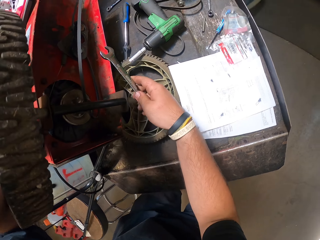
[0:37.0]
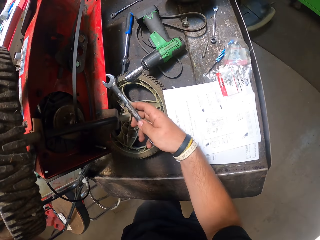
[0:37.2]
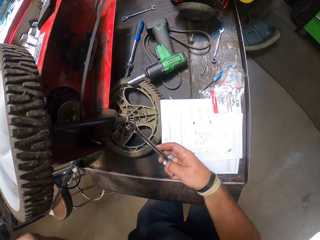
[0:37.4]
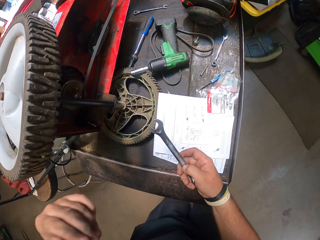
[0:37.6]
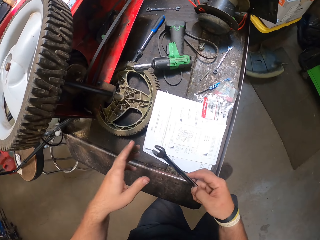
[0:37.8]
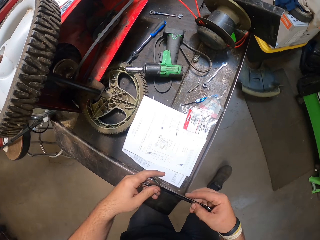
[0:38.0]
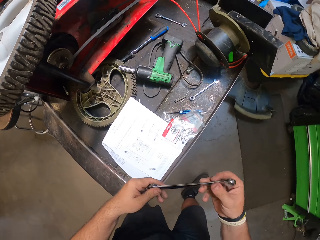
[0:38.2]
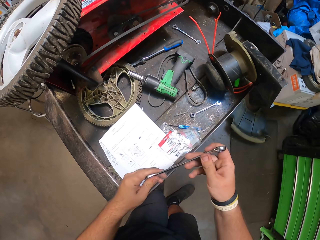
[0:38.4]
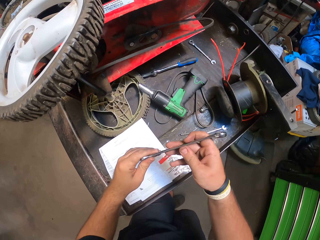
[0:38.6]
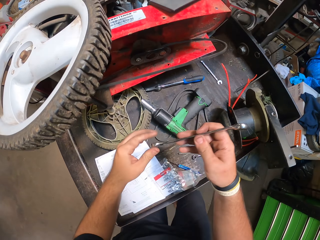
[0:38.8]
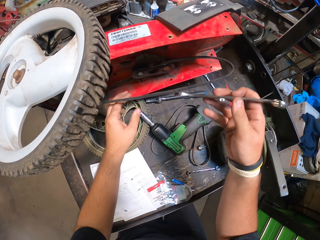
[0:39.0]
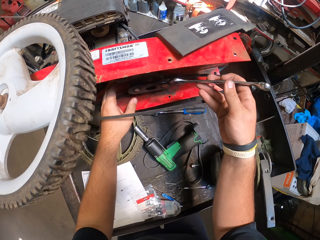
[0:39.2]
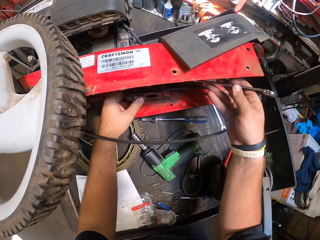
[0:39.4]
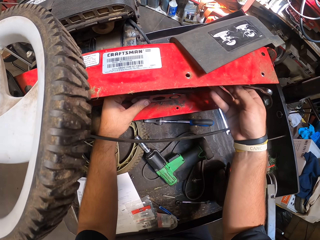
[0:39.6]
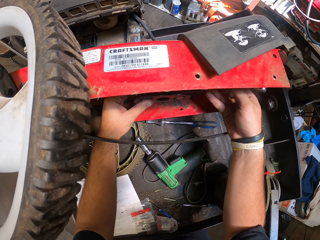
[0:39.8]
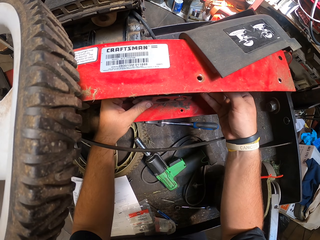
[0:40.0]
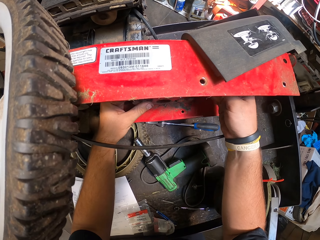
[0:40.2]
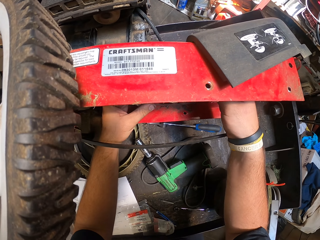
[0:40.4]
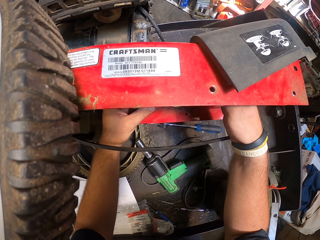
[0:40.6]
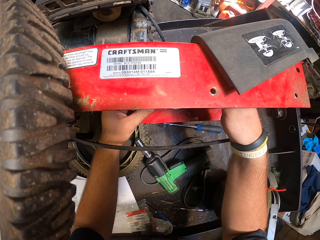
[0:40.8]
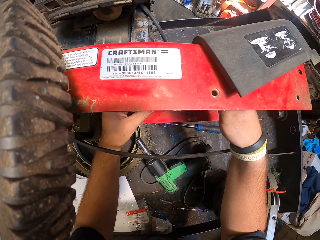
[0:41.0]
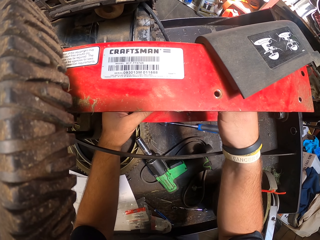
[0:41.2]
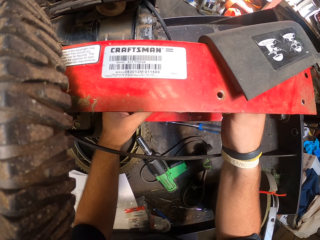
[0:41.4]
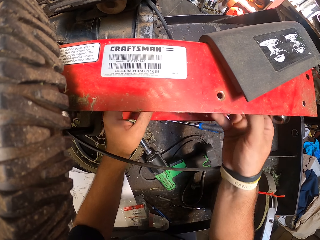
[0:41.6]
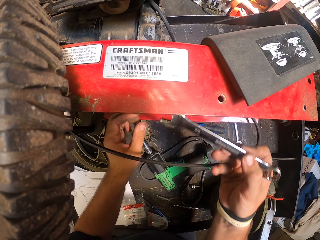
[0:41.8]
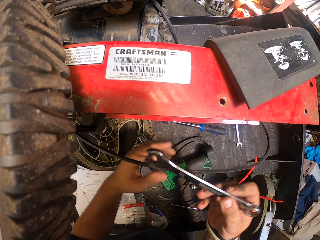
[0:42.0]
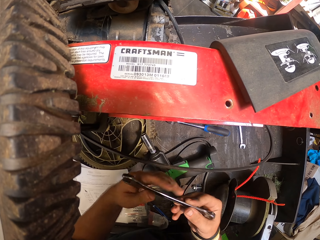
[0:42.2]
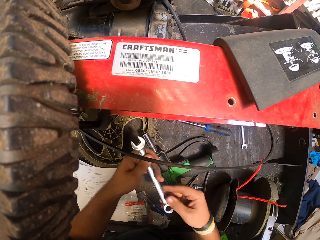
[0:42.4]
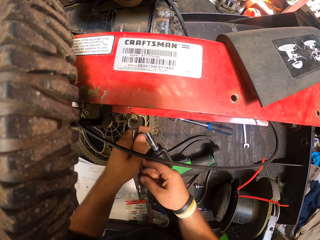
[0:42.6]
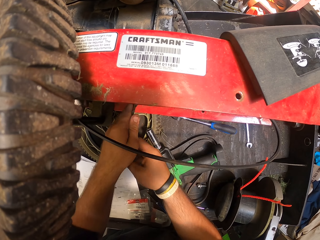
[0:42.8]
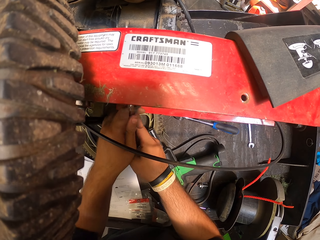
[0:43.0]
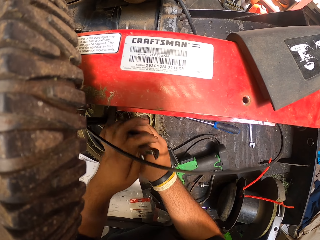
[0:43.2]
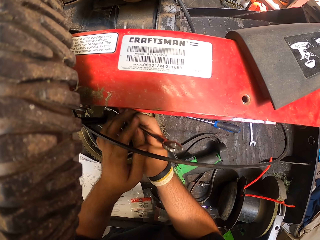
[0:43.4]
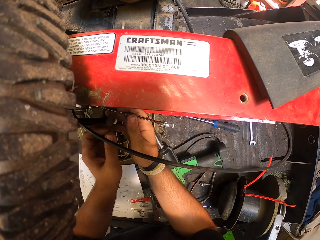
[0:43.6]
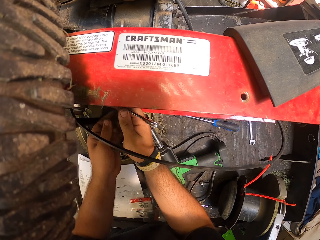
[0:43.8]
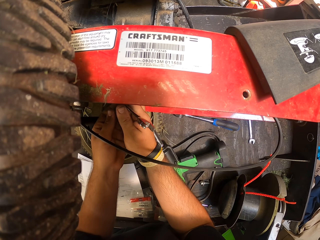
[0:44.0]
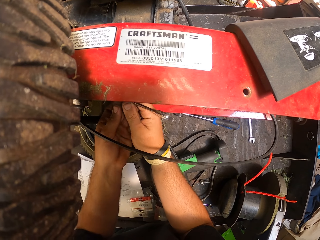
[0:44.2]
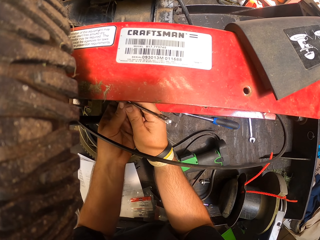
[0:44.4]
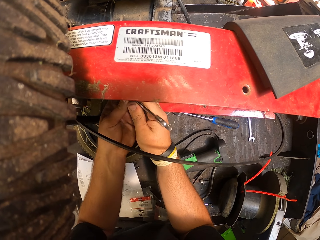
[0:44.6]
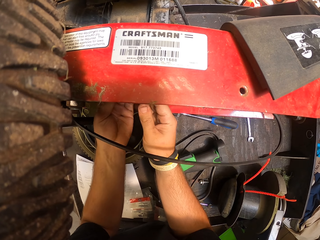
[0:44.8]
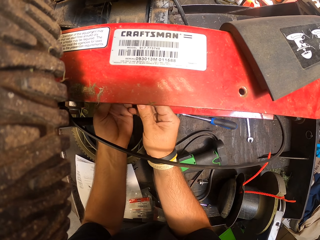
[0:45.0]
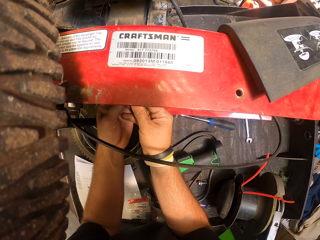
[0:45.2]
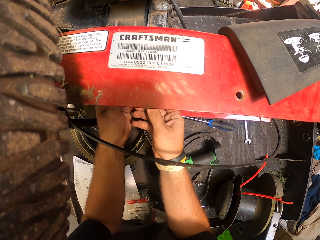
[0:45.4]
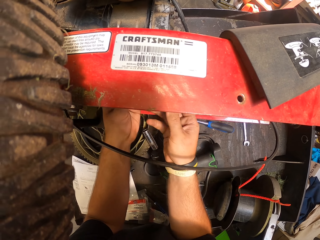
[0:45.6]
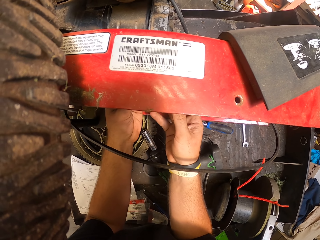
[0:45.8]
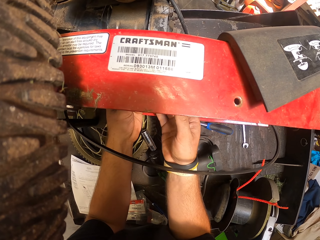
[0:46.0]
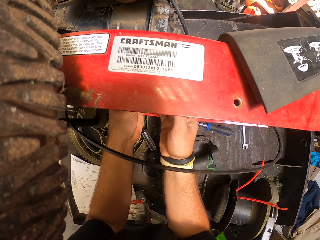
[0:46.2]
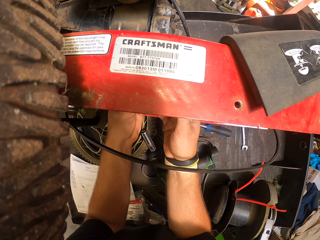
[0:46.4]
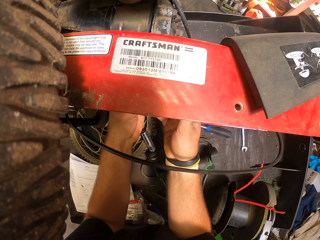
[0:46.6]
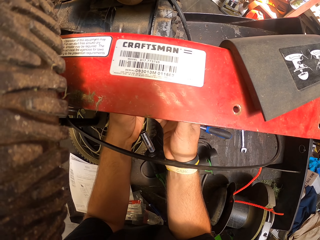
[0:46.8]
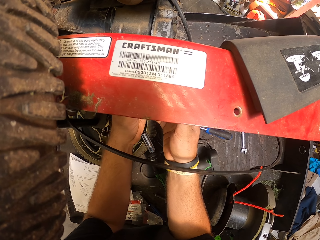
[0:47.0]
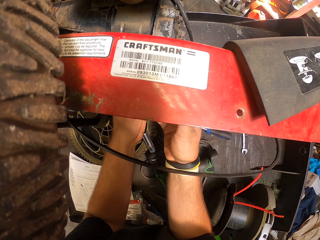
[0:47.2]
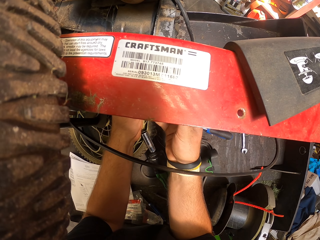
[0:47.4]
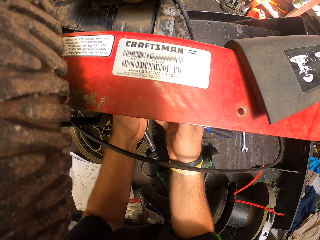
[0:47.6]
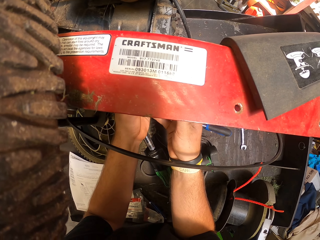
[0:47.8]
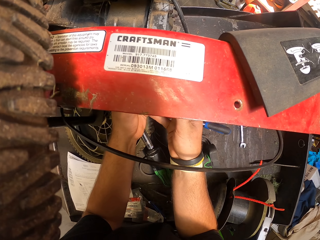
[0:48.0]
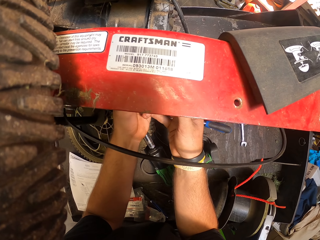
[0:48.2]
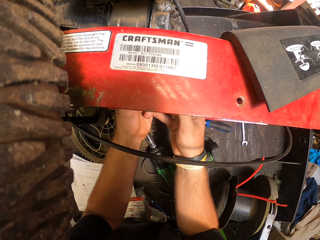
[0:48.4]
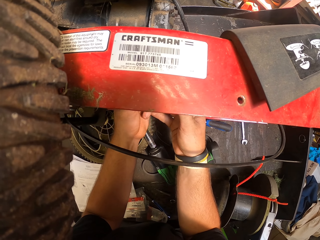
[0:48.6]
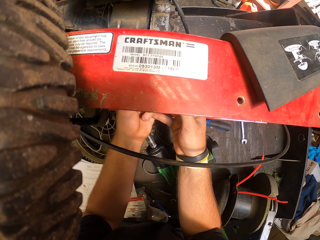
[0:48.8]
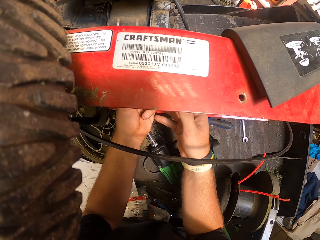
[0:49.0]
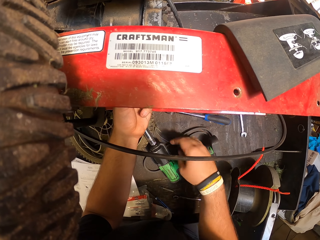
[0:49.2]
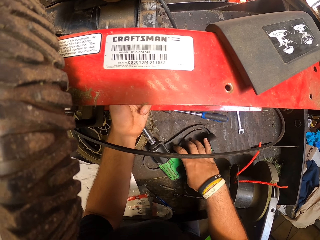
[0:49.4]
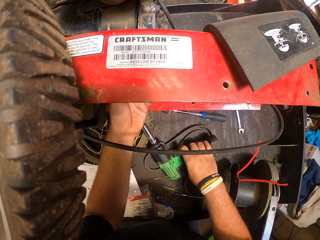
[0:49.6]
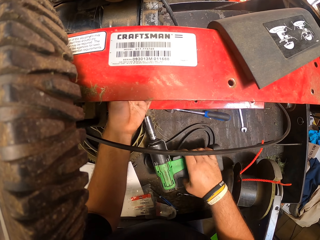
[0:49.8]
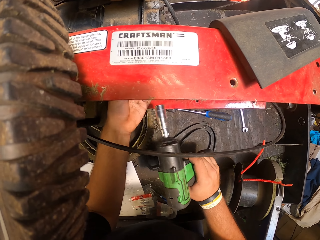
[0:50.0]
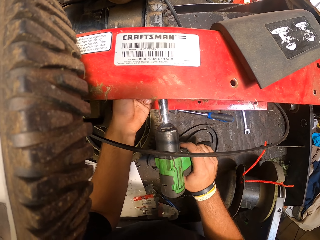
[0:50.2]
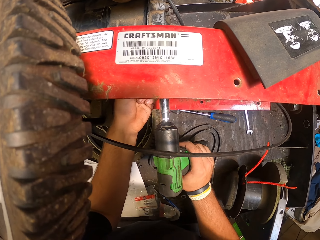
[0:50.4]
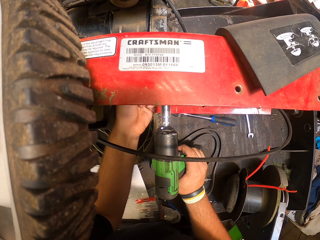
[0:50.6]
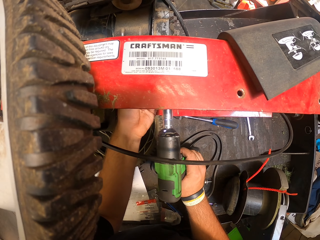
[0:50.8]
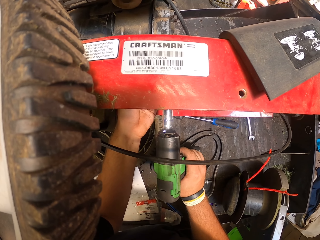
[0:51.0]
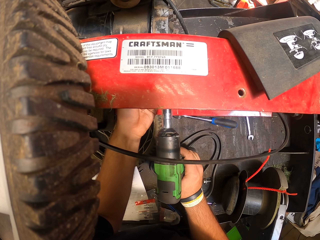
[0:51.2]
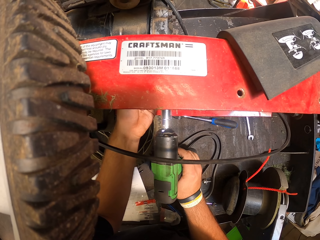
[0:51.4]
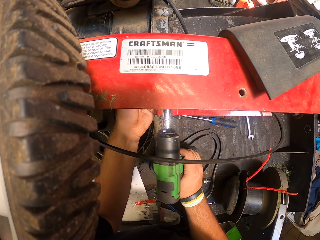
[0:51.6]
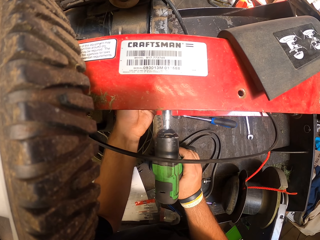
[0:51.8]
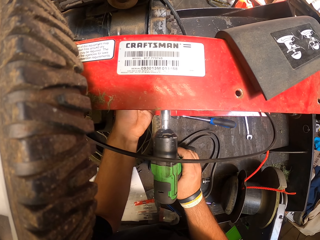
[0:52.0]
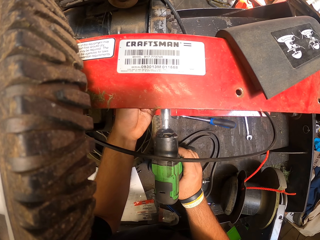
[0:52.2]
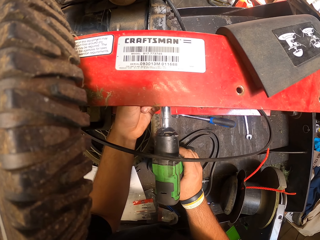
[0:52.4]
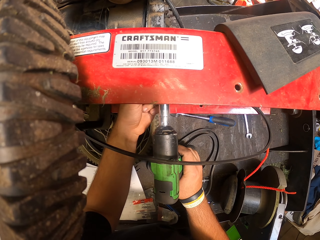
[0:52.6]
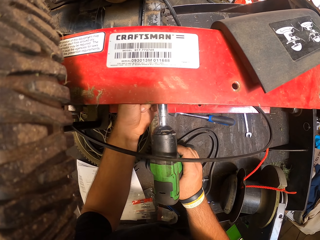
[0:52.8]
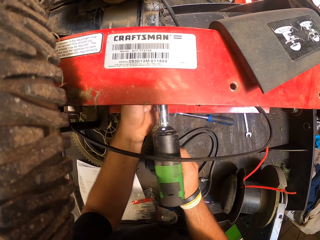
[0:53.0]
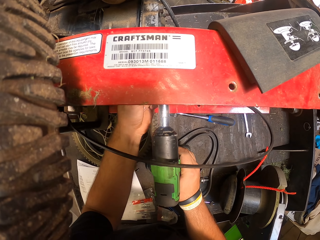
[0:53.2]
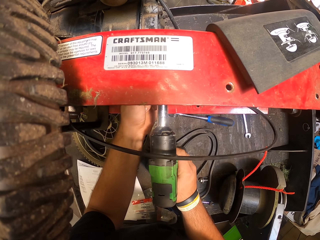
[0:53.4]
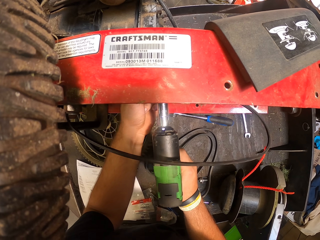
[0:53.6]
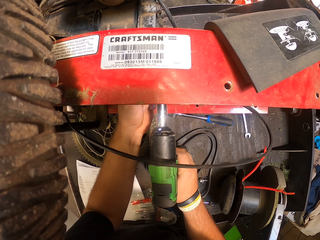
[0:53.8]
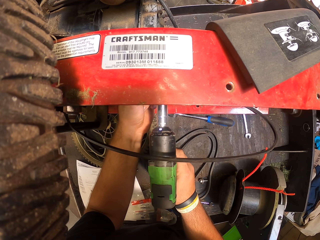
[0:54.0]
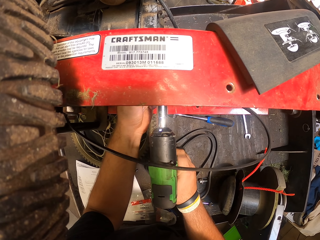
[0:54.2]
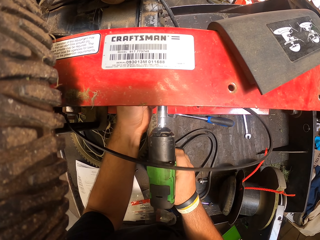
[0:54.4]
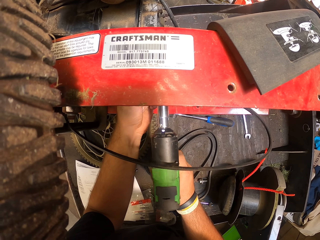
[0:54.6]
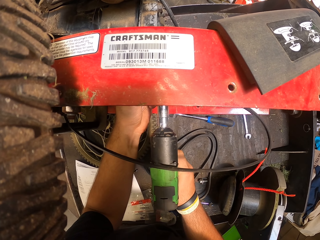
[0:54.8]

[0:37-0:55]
The camera wearer moves the hands. They walk beside the lawn mower. They adjust a nut. They move the spanner on the hands. They hold the spanner. They adjust a nut. They take an impact driver. They adjust a nut. They drill.

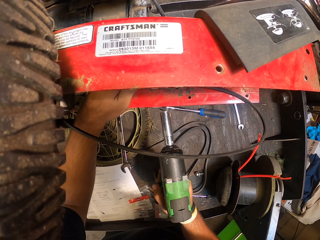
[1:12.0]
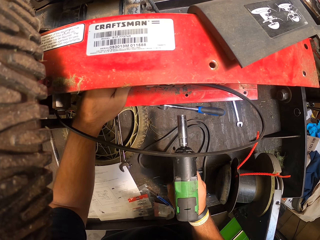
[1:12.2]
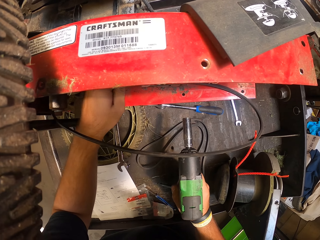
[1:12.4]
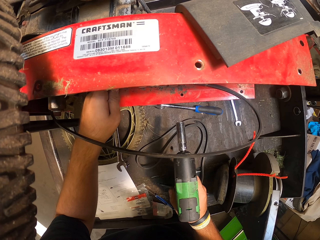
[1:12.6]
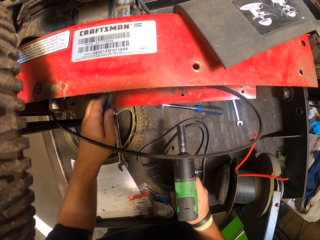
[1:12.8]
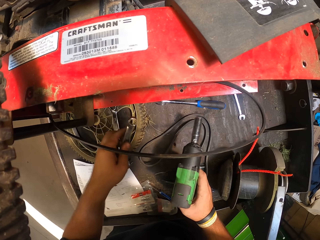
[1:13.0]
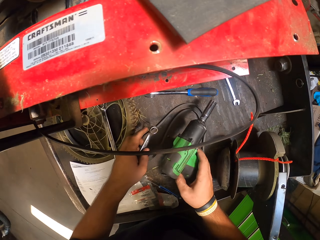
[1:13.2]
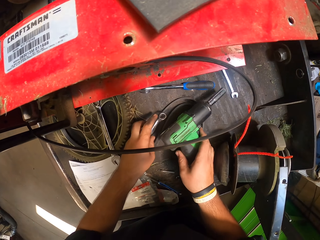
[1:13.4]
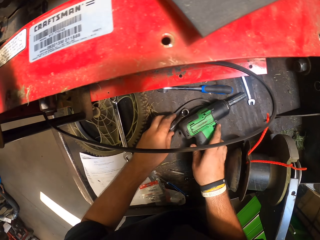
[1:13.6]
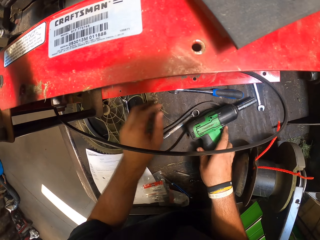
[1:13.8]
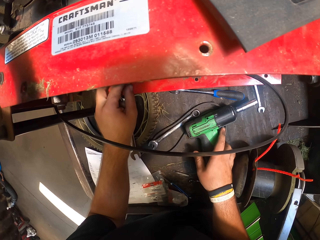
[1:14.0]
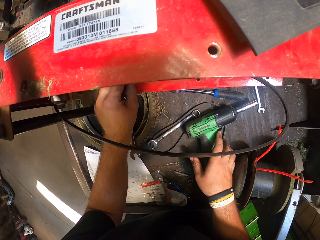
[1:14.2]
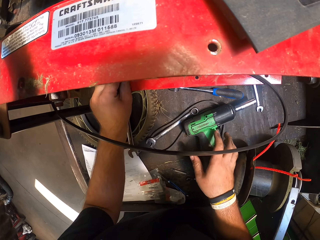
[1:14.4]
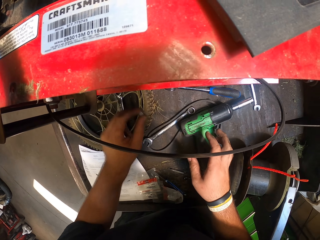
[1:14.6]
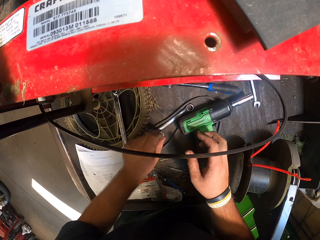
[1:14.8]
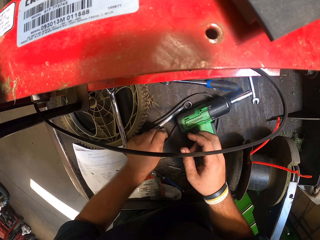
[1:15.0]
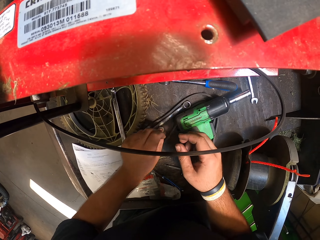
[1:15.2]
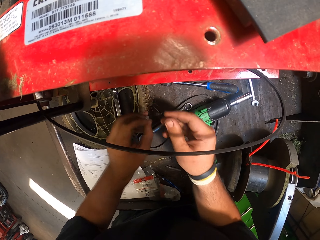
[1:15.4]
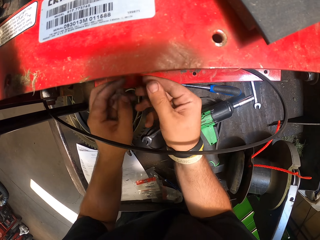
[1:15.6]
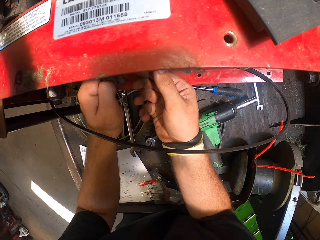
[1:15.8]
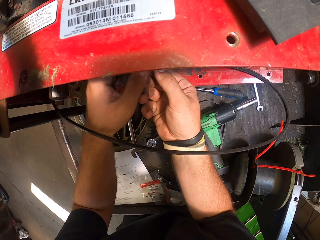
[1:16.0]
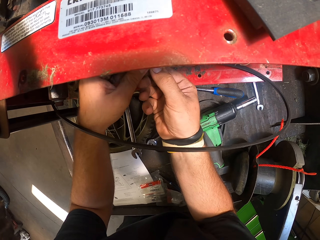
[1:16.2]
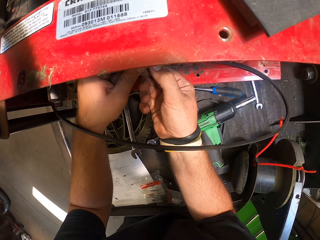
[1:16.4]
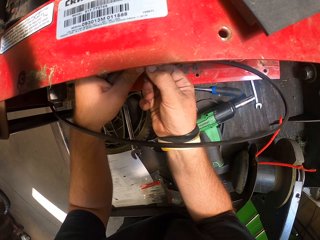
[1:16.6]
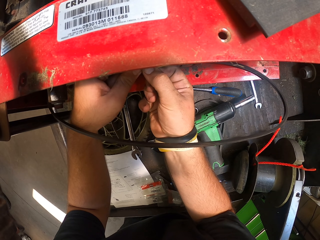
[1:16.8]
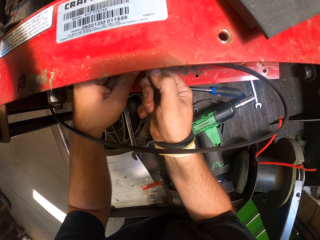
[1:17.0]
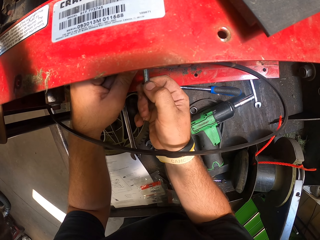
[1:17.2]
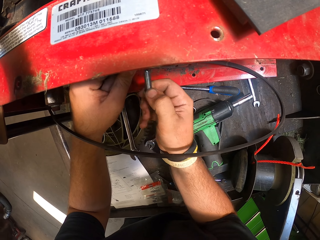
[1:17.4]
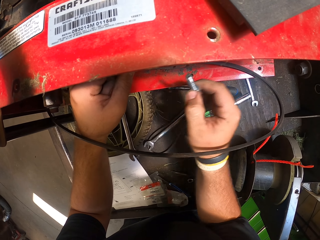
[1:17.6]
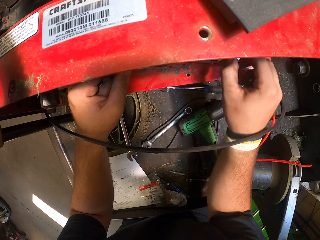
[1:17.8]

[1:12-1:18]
The camera wearer puts the impact driver on the surface. They take a nut. They put the nut on the surface. They take a bolt.
